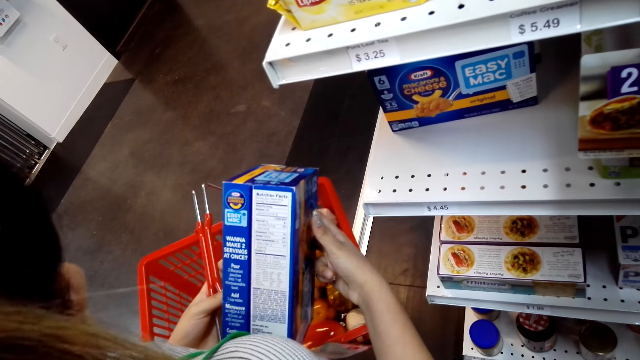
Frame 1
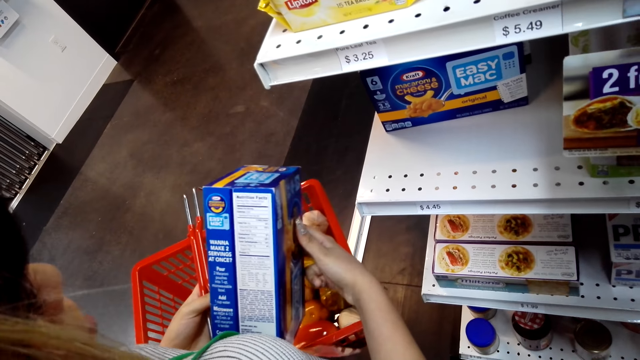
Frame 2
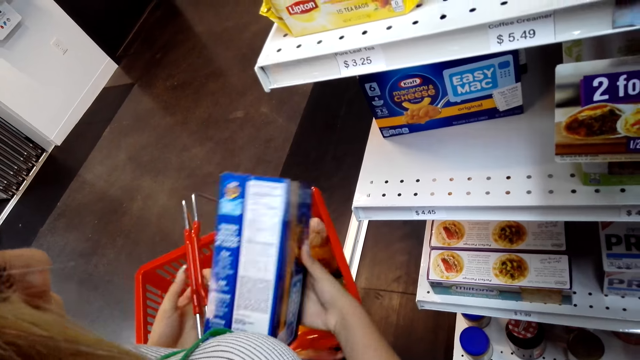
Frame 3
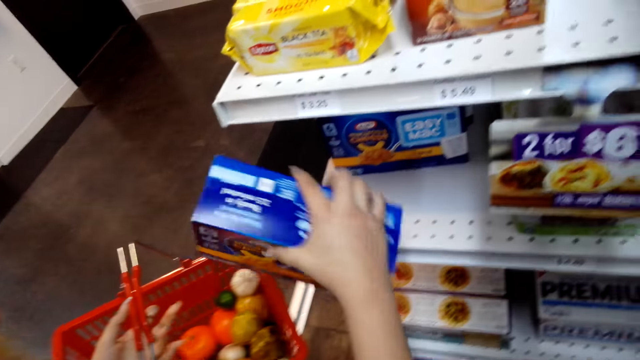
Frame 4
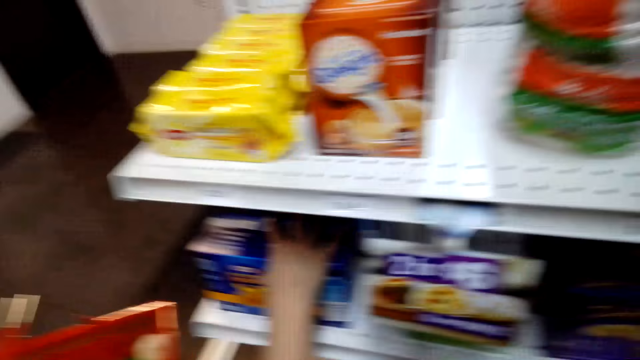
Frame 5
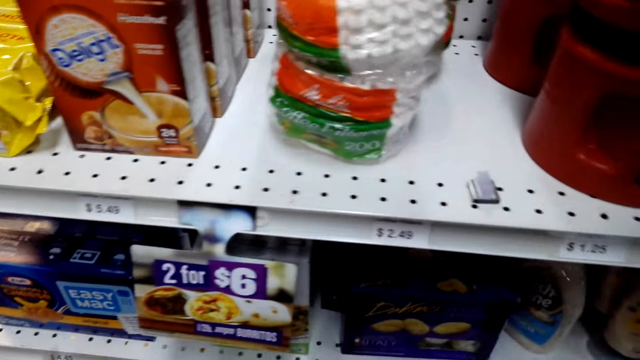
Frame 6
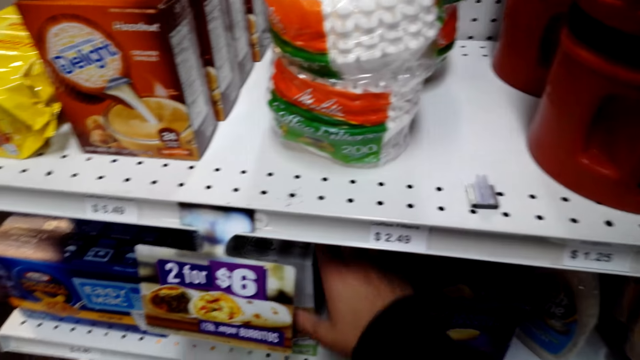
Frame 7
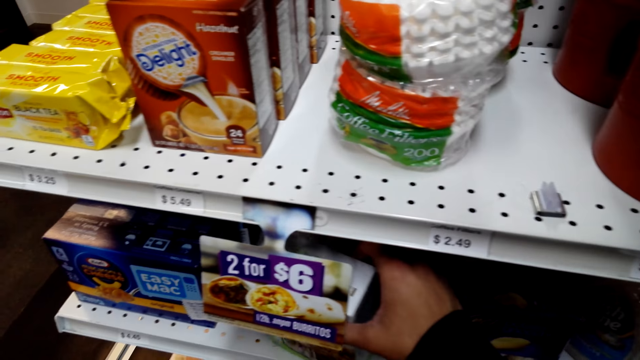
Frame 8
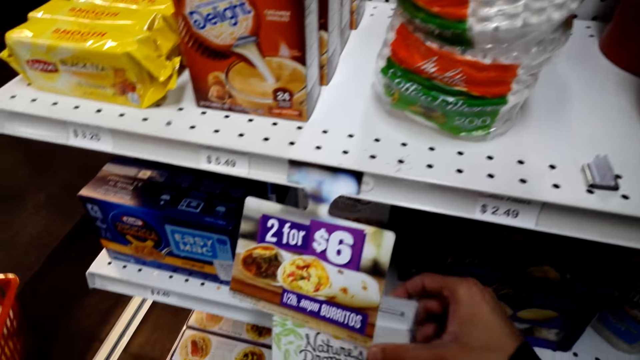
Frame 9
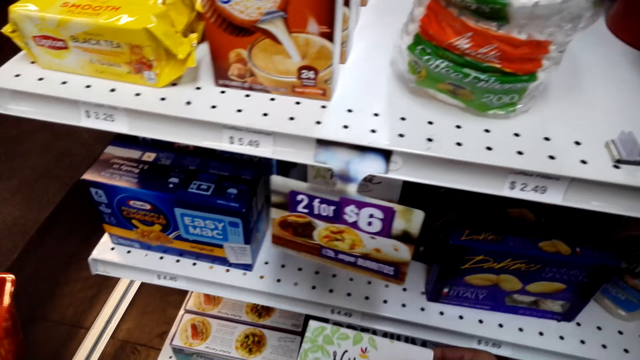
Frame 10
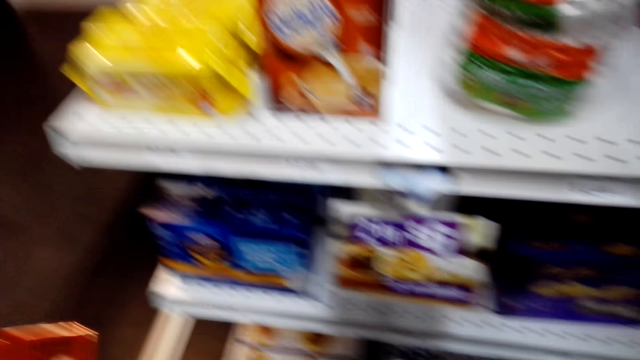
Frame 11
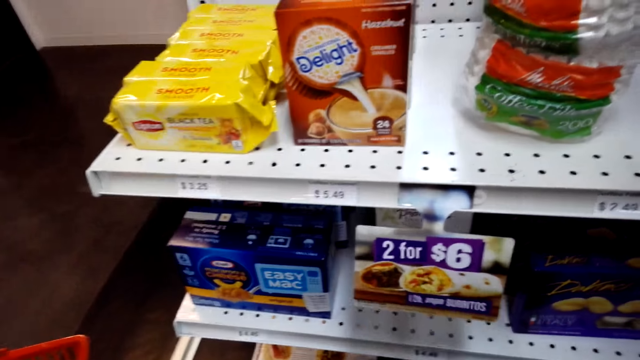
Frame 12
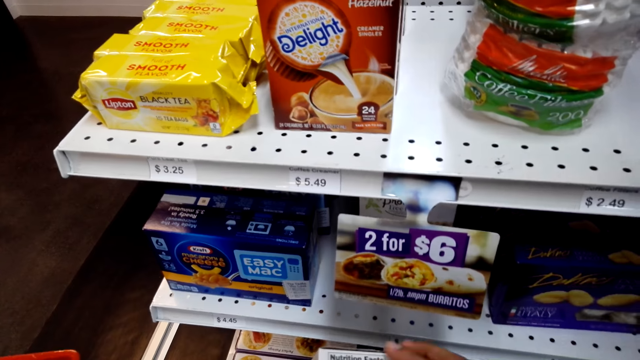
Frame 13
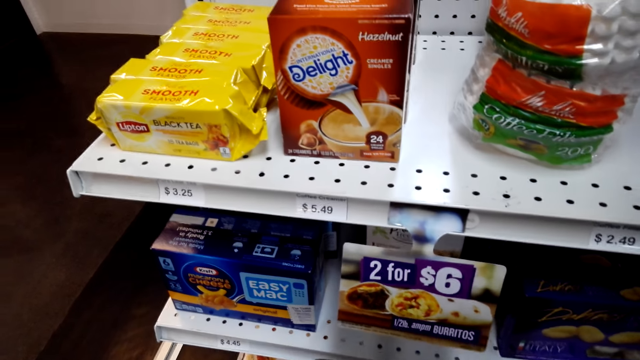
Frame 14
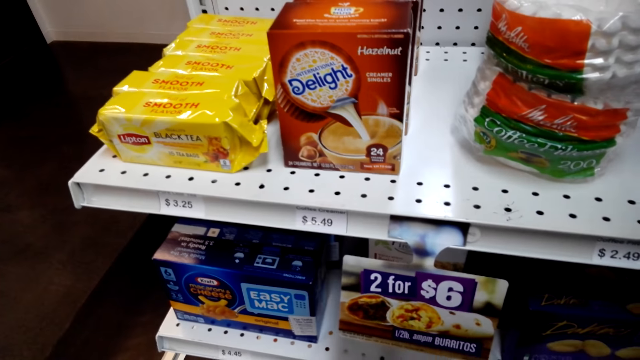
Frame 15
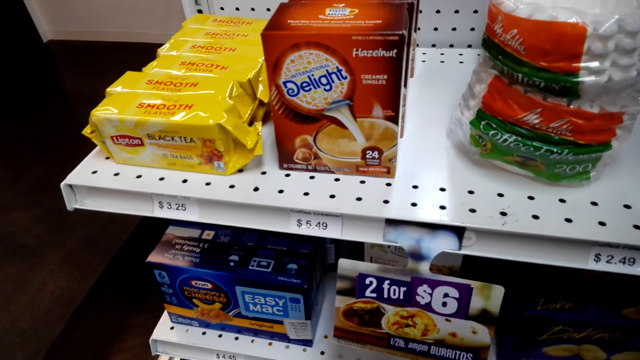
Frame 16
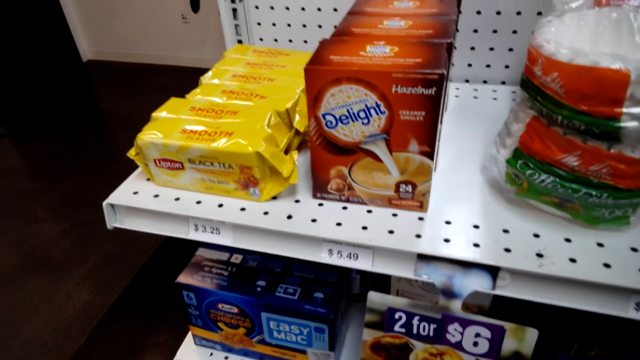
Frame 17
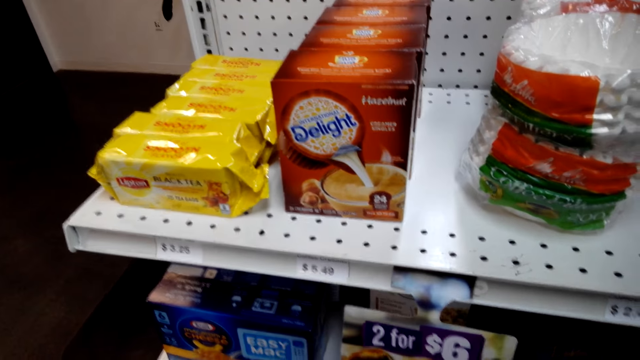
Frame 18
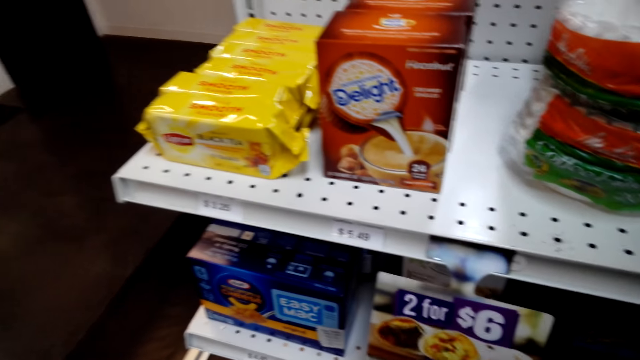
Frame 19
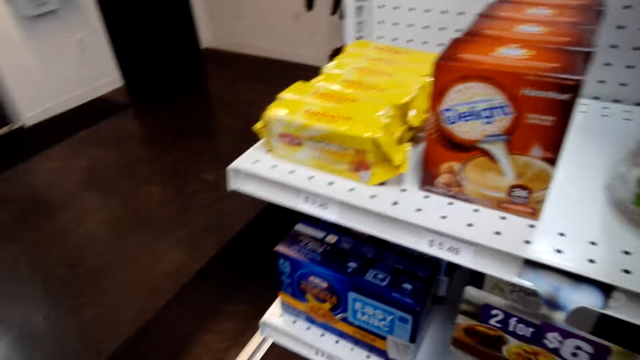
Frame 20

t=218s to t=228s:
A lady puts the cheese back on the shelf. The camera wearer stares at the boxes of cheese. They pick a product from the shelf.

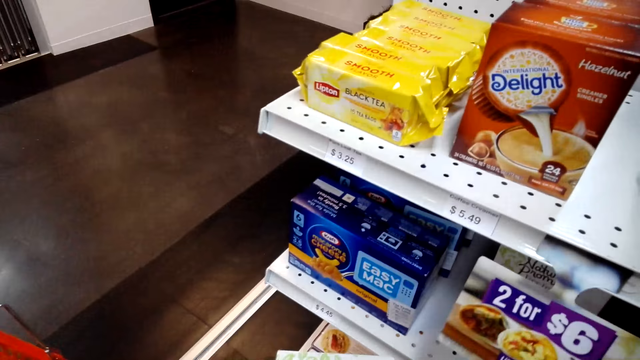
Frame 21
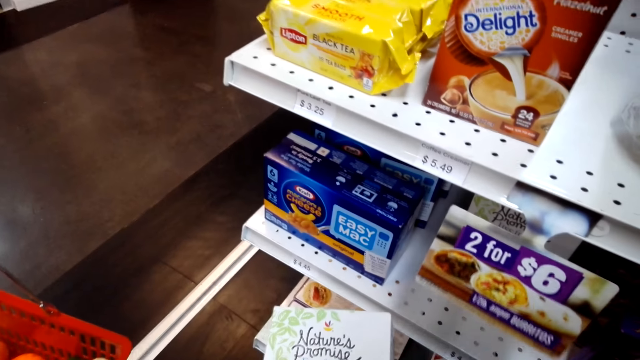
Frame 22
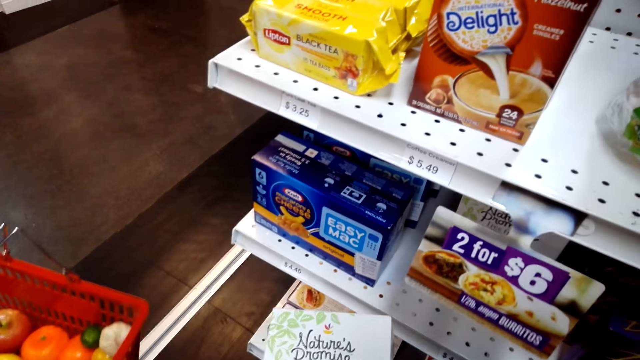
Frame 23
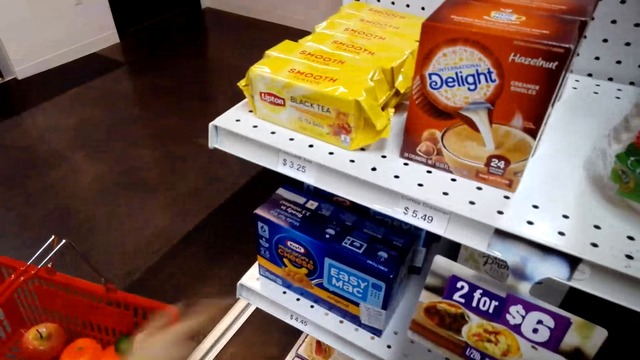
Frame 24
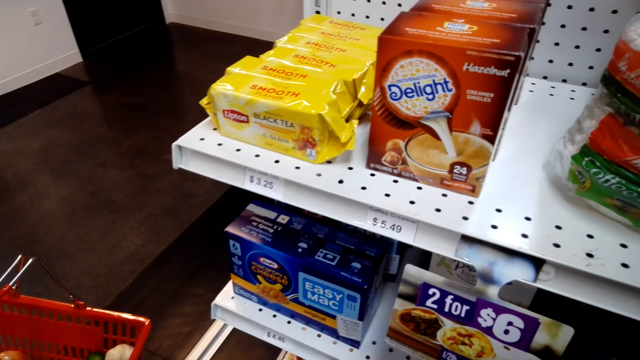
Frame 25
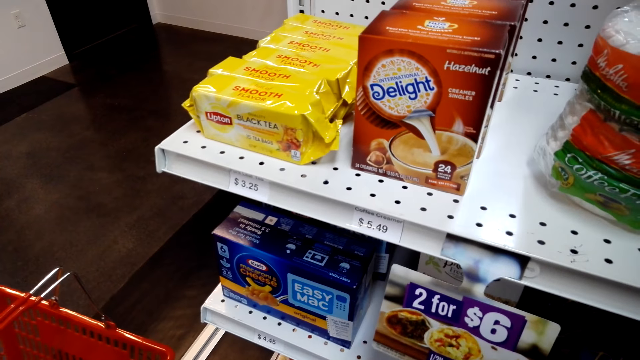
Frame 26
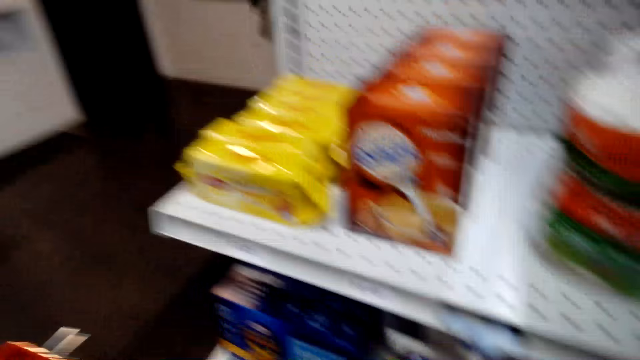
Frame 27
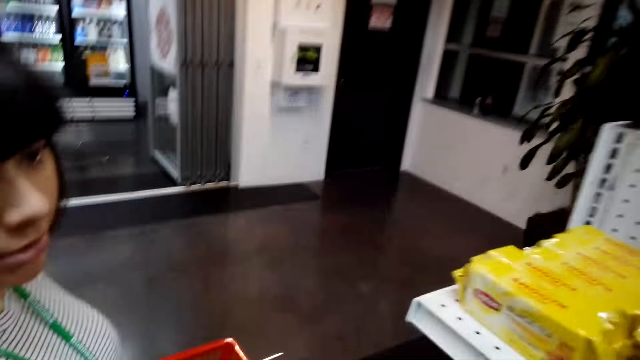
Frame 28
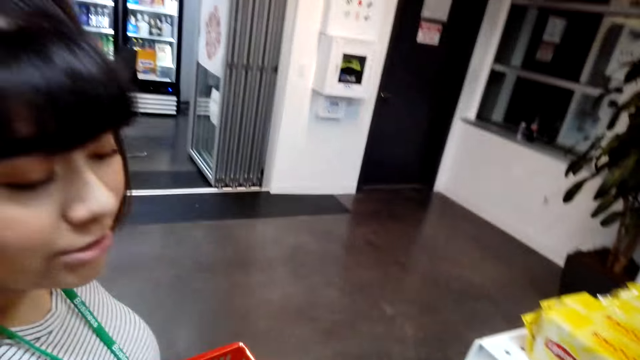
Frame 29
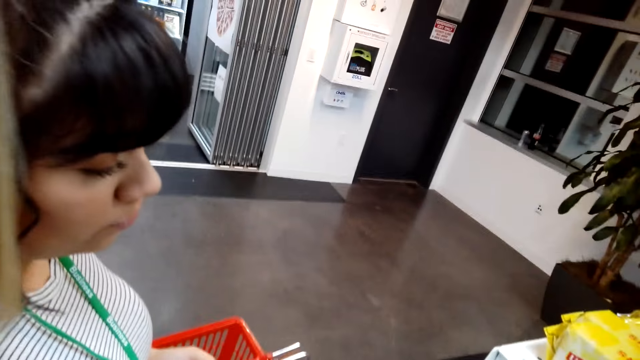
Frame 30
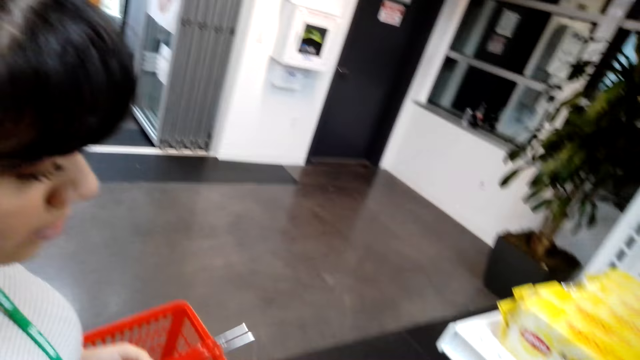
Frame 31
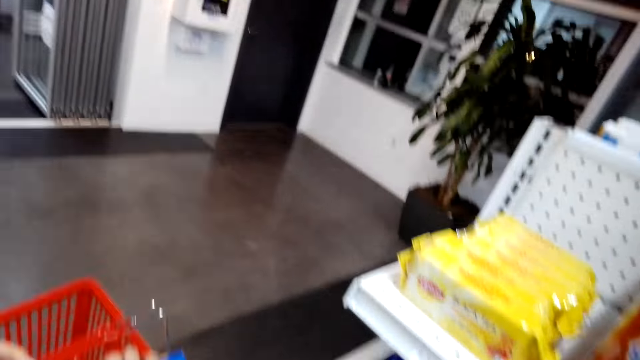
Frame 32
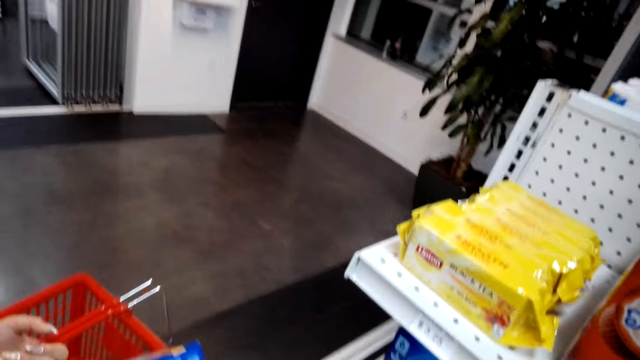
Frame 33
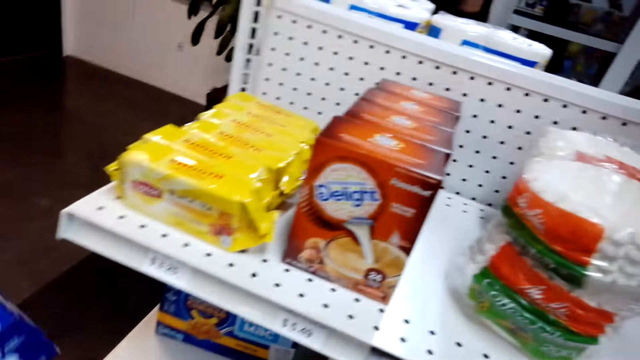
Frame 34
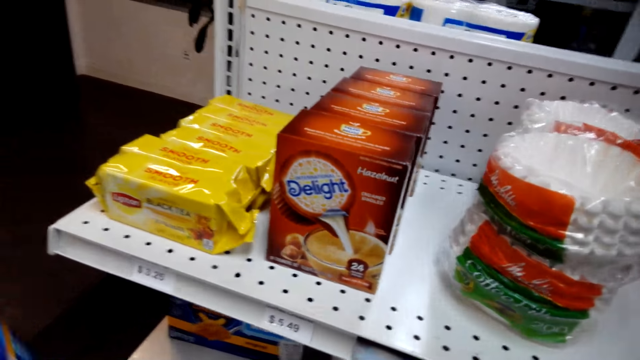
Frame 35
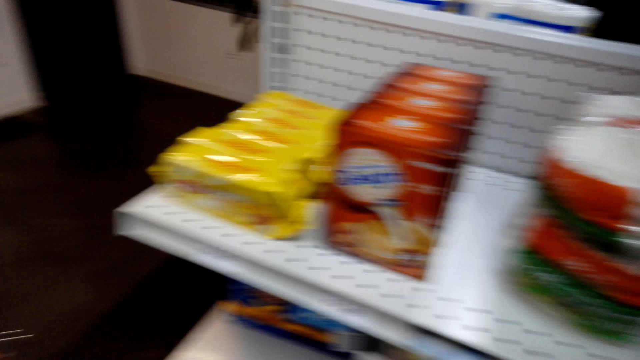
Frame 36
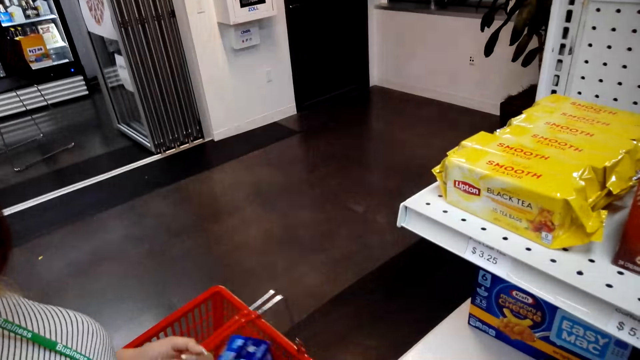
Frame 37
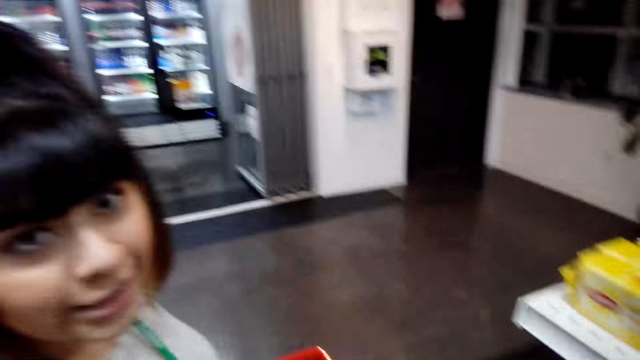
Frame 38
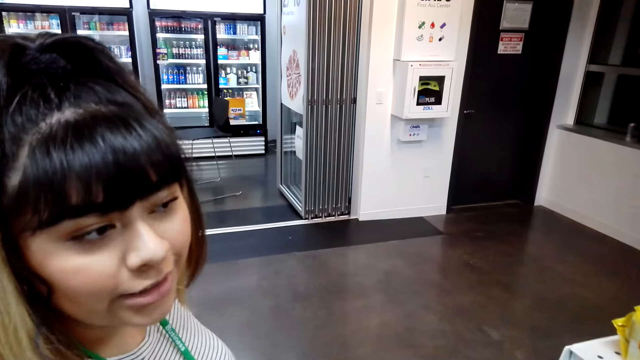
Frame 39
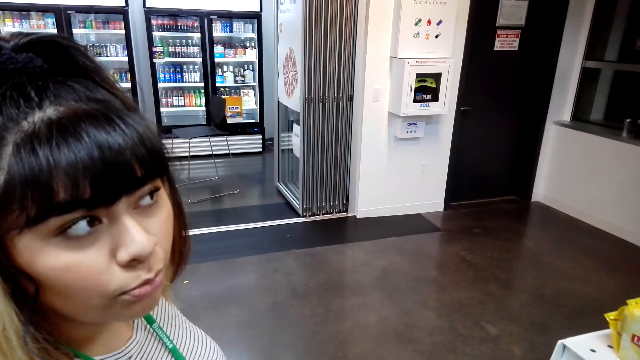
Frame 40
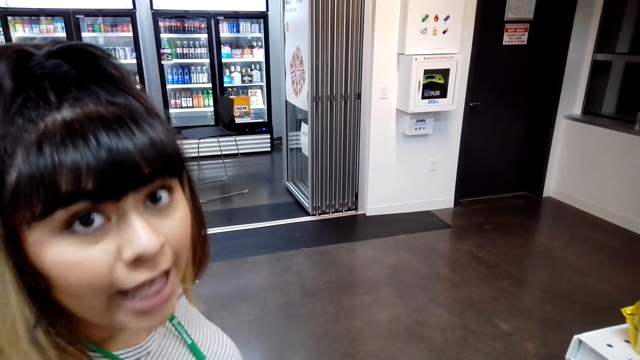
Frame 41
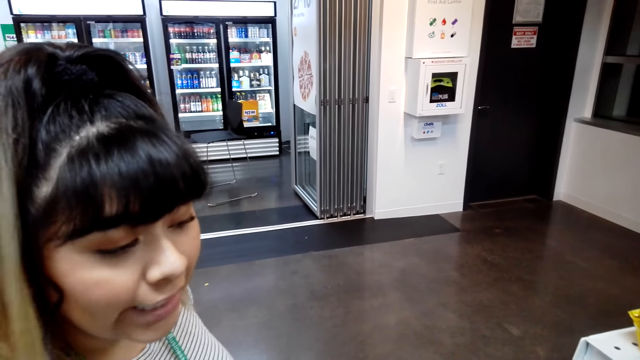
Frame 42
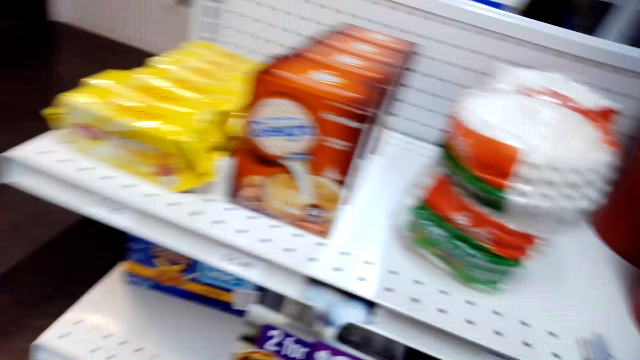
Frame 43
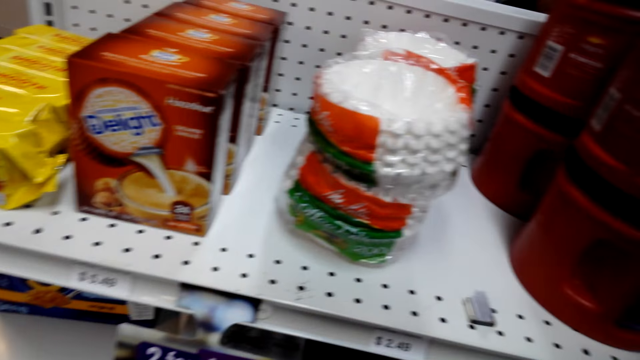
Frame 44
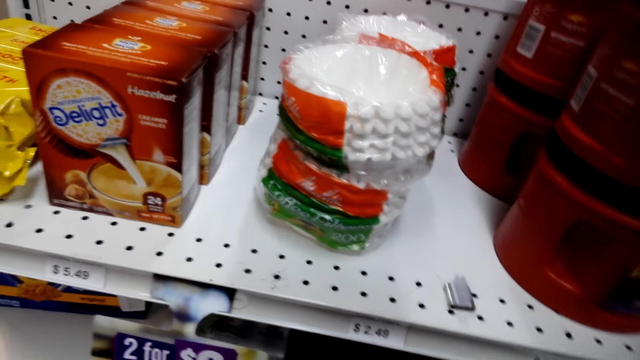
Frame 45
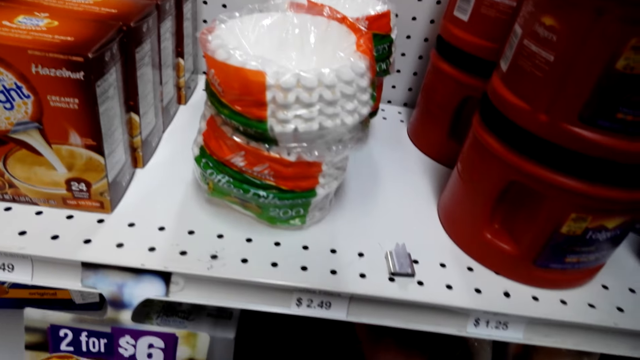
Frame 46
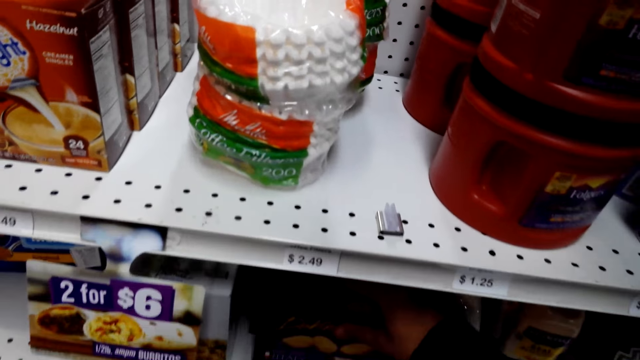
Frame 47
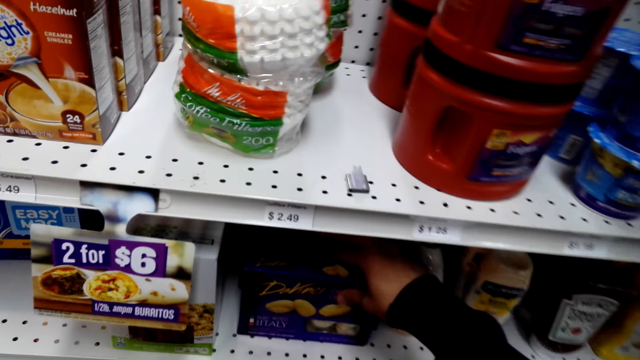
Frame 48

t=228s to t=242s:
The lady swings the right hand. The camera wearer stares at the lady. They stare at packets of tea leaves. They stare at the lady. They pick a box of potato gnocchi.
